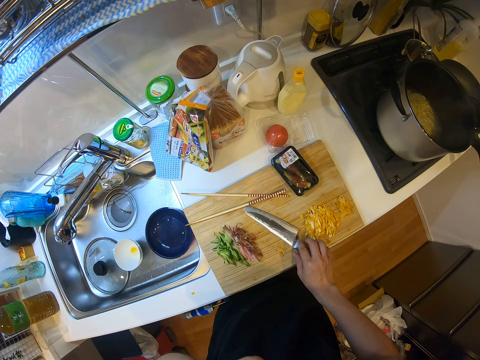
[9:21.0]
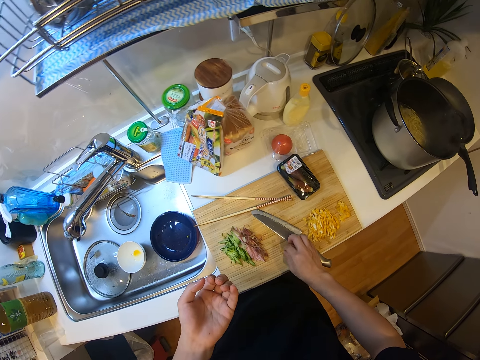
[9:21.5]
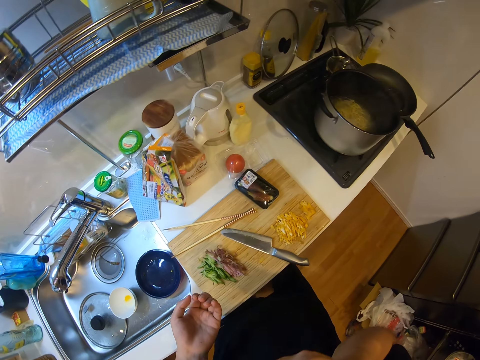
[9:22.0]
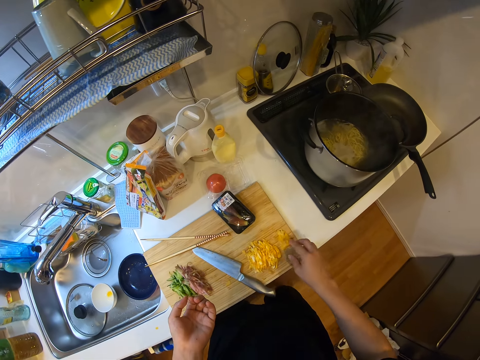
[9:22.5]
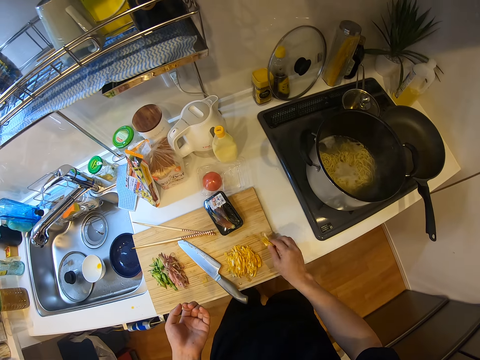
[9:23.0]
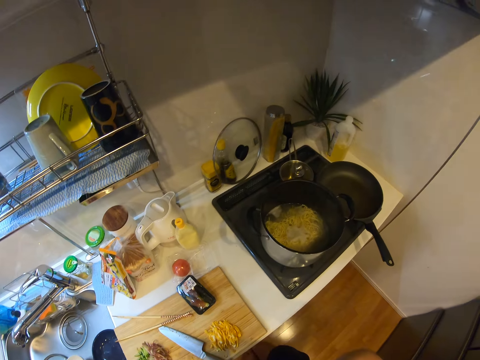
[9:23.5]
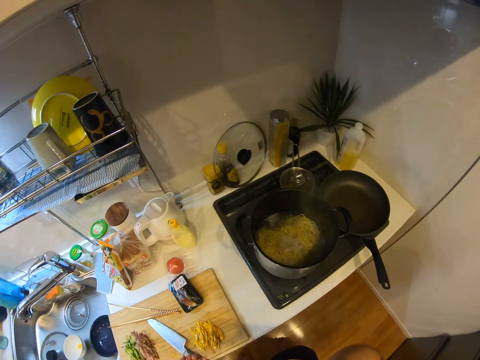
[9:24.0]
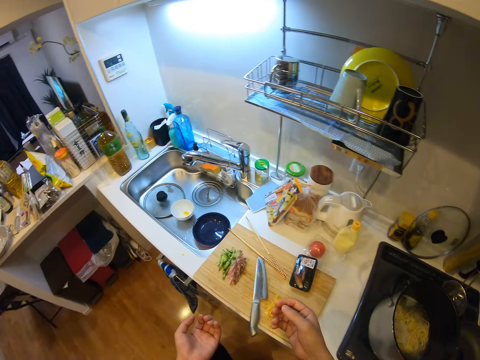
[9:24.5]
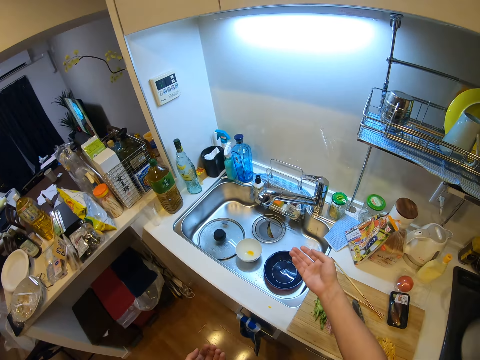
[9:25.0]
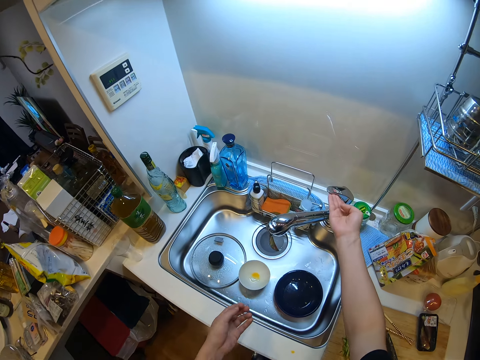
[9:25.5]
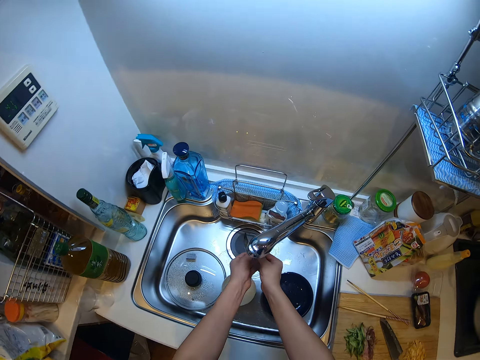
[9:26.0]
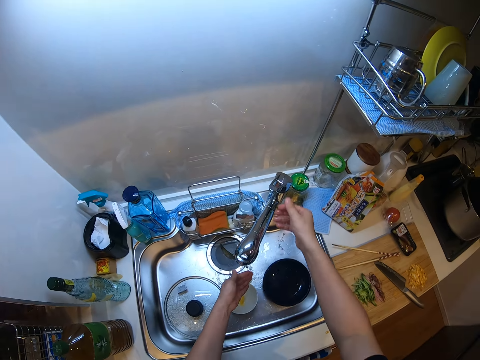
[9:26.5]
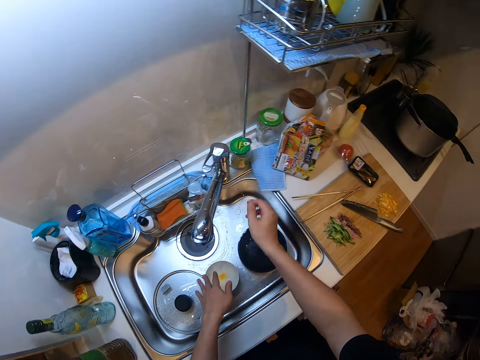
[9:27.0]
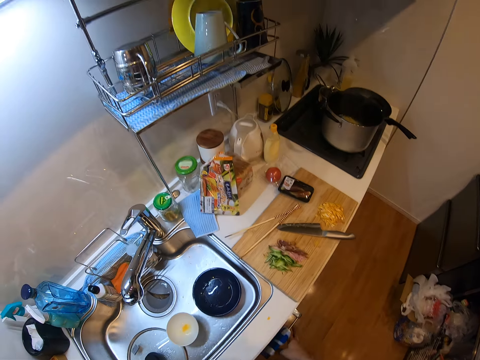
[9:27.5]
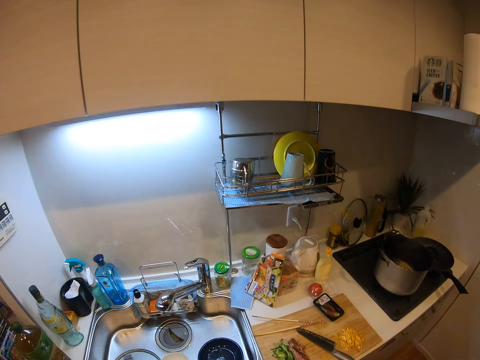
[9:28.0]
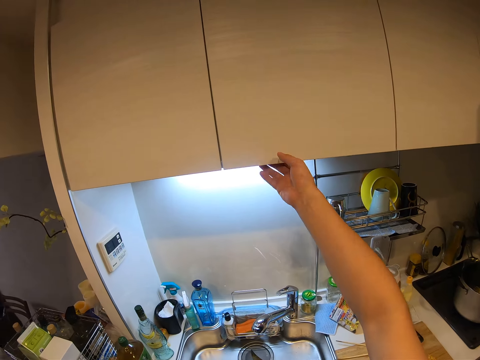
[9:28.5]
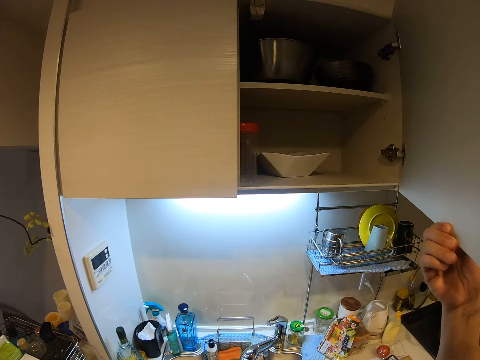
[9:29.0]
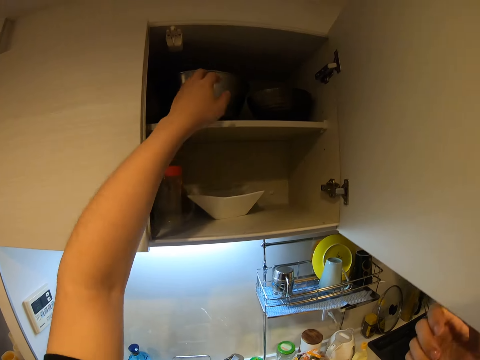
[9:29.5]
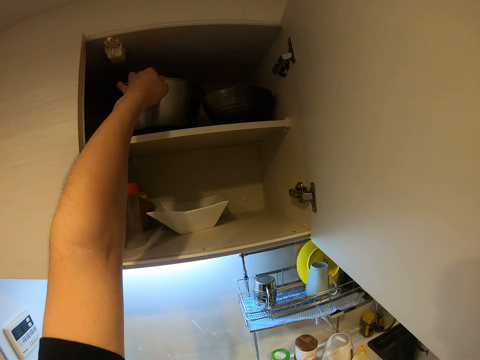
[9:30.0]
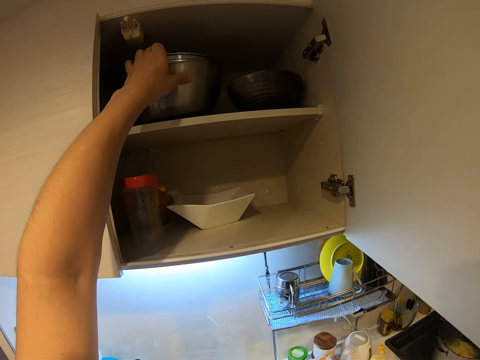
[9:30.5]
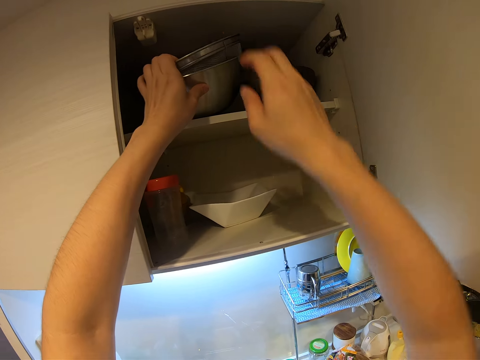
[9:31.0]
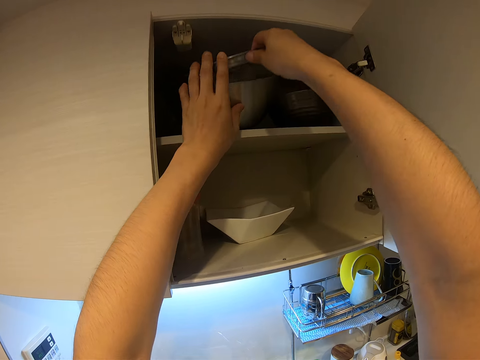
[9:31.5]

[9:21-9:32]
The camera wearer places the knife on the wooden chopping board on a cabinet. She picks up something. She eats something. She picks up an egg on the chopping board with her right hand. She puts the egg into her mouth. She walks in the kitchen. She opens a tap on a sink in the kitchen. She rinses her hands in the sink. She switches off the tap. She shakes a hand. She wipes her hands with a kitchen towel. She opens a cupboard in the kitchen. She removes a stainless sieve from the cupboard.

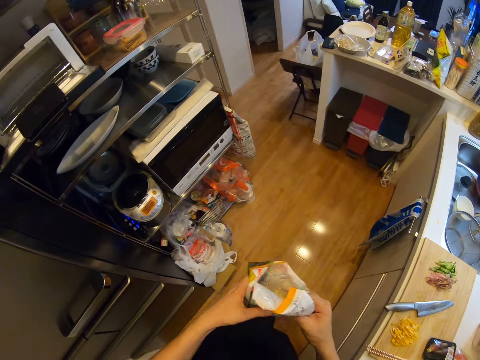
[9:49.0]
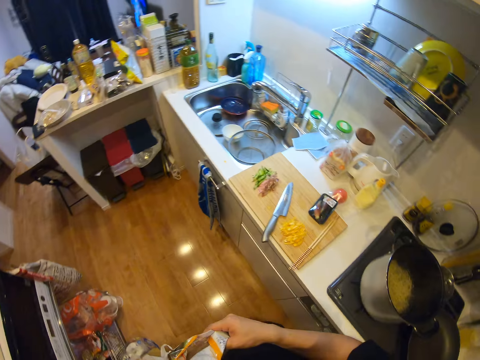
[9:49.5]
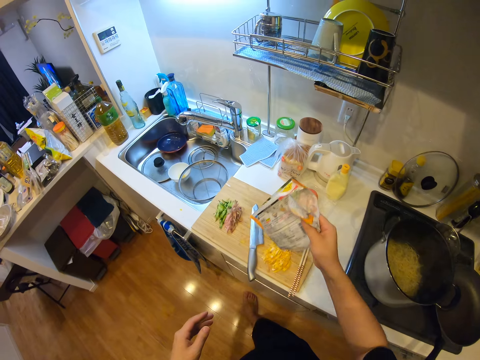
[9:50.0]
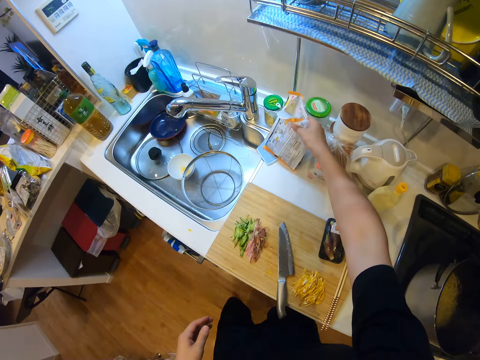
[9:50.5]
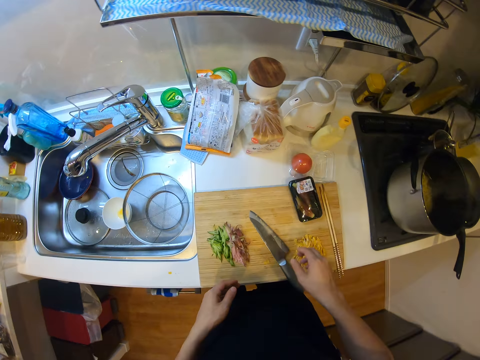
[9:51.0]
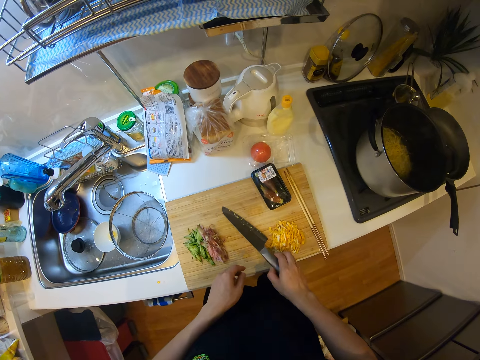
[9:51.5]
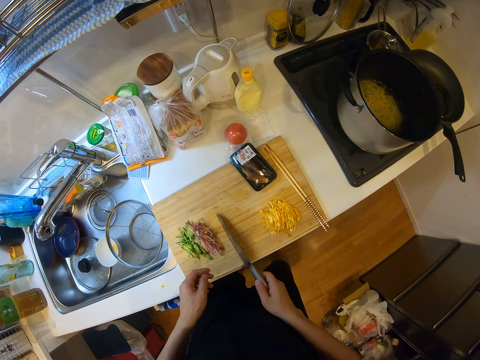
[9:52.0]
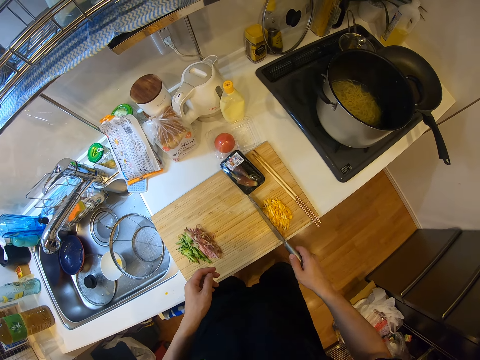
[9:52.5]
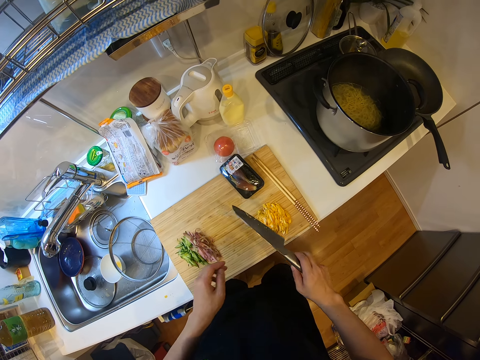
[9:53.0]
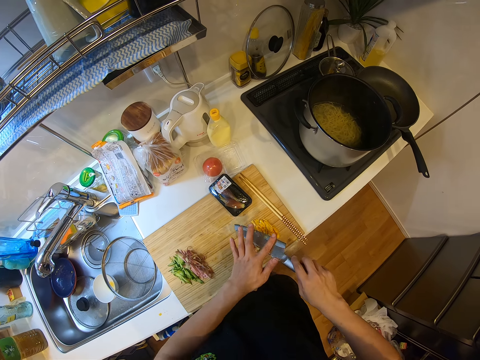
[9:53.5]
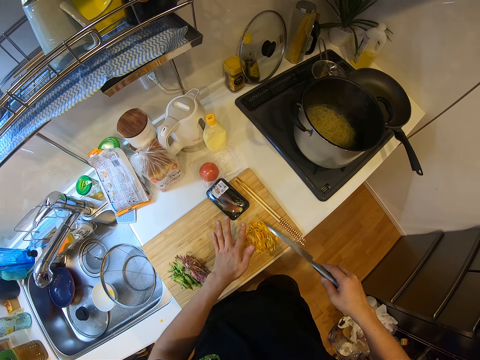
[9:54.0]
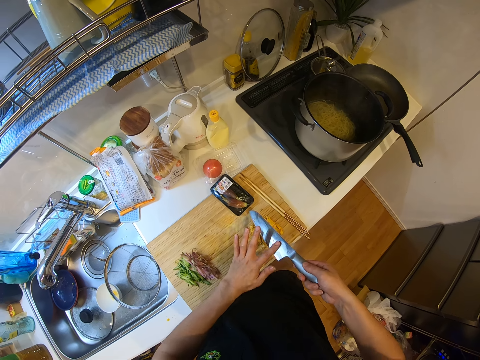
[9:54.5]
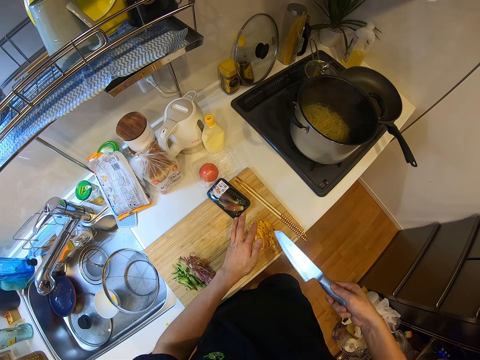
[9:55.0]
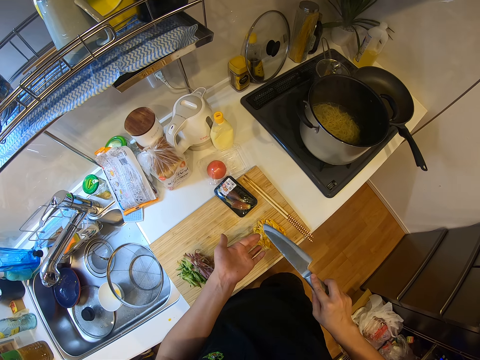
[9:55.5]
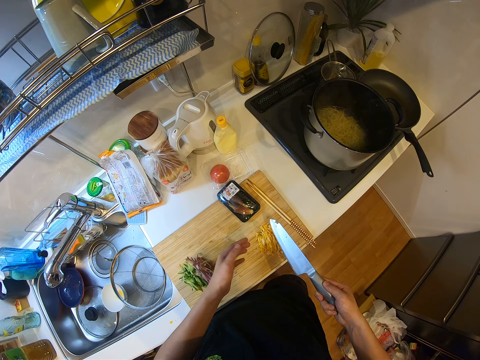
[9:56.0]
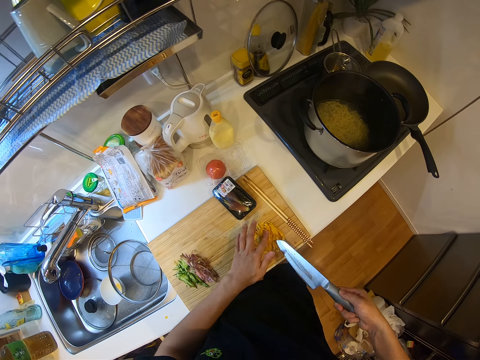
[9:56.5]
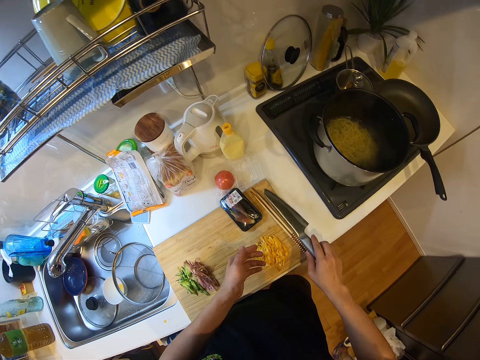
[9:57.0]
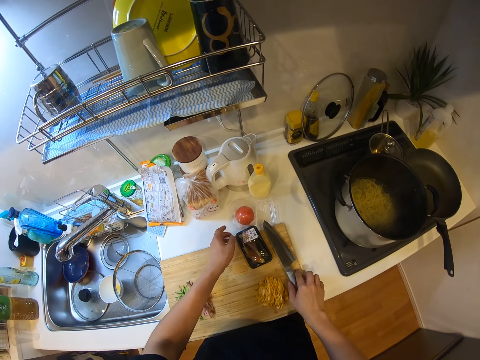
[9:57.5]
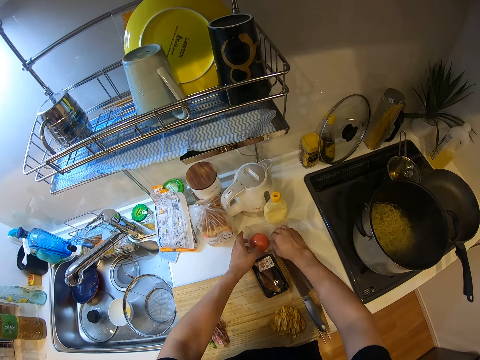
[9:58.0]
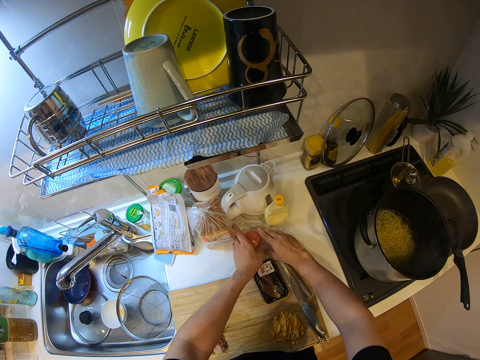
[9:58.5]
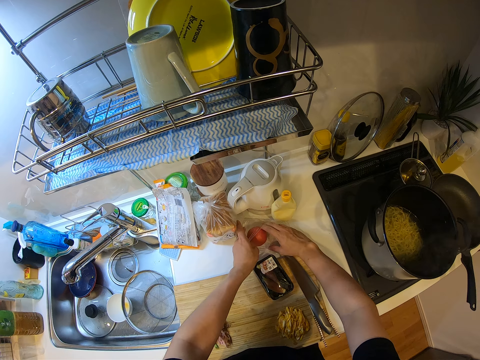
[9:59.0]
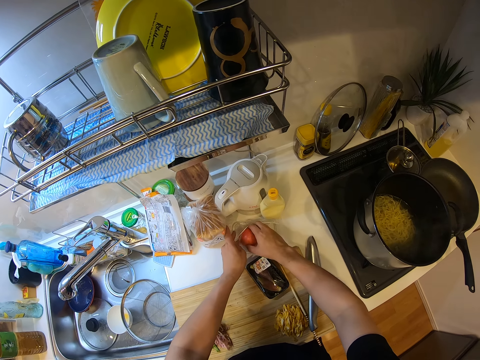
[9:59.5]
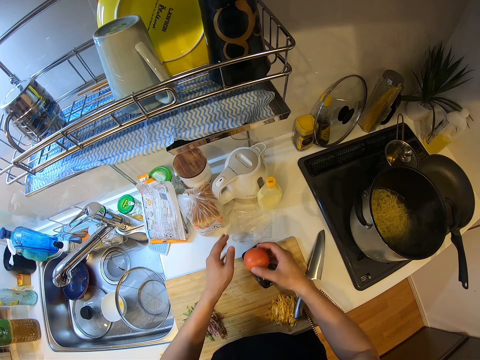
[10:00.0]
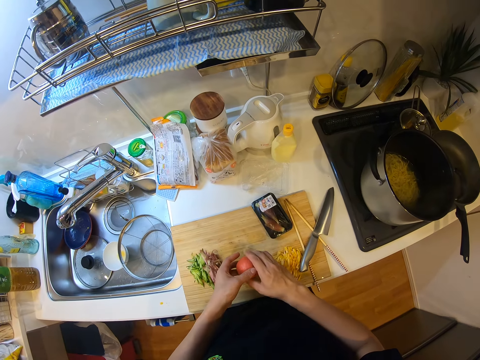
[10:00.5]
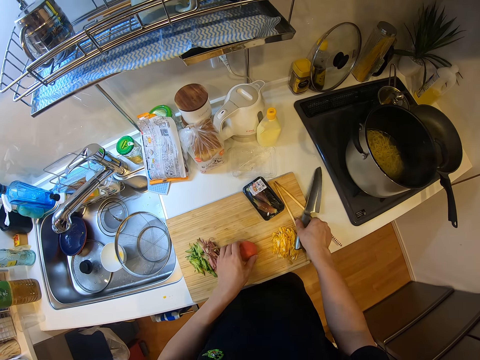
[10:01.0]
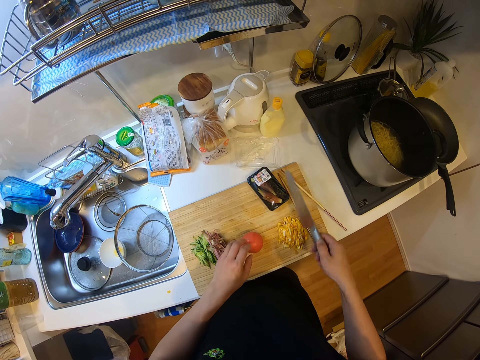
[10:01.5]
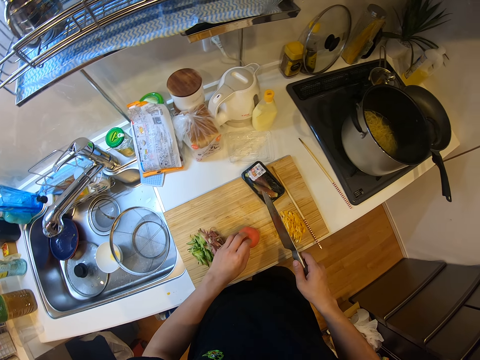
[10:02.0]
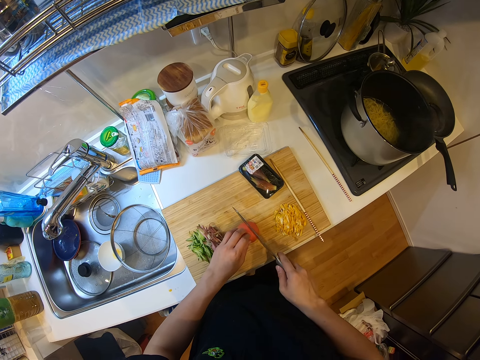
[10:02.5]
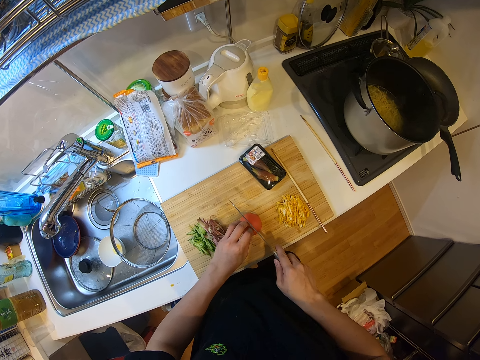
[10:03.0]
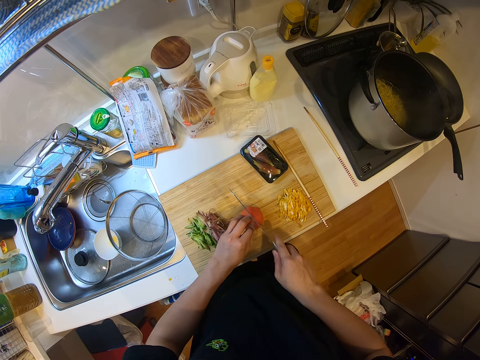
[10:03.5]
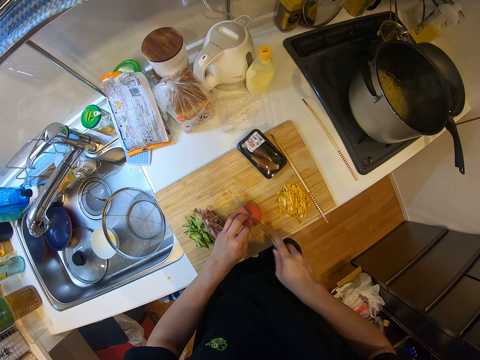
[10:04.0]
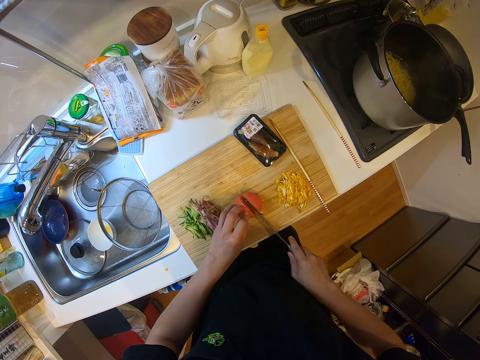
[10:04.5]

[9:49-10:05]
The camera wearer exchanges the hand holding the spaghetti package. She places the spaghetti package on the bench. She drops the nylon on the cabinet. She picks the knife on the chopping board with her right hand. She moves something with the knife. She packs the egg on the chopping board with the knife. She wipes the knife with her finger. She turns the knife, rubs the knife, turns the knife, rubs her fingers with the knife, turns the knife and rubs the knife. She places the knife on the wooden chopping board. She picks a tomato from a nylon on the cabinet with her right hand. She places the tomato on the wooden chopping board. She drops the egg on the chopping board. She picks the knife on the chopping board with her right hand. She holds the tomato. She cuts the tomato on the chopping board with the knife.
